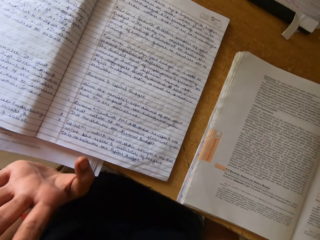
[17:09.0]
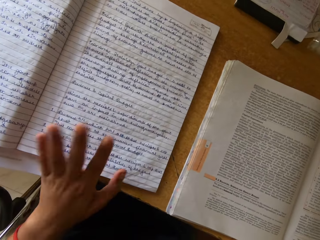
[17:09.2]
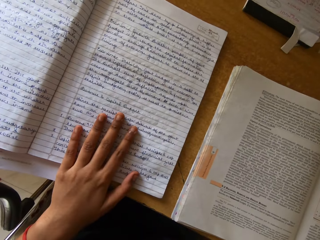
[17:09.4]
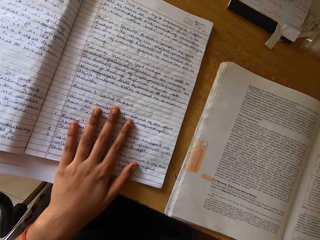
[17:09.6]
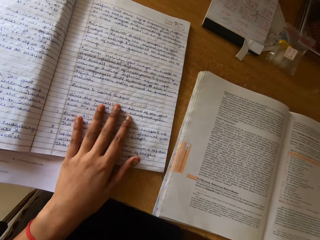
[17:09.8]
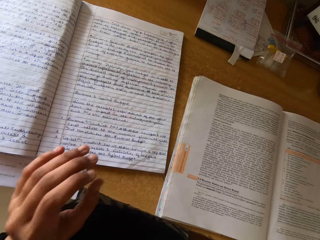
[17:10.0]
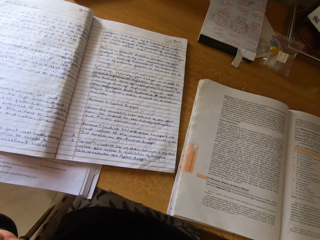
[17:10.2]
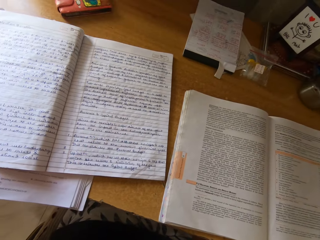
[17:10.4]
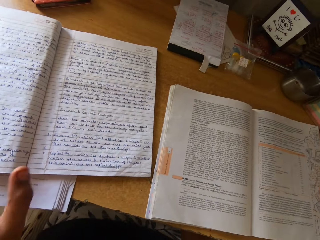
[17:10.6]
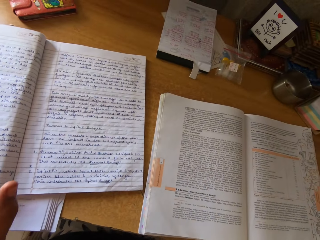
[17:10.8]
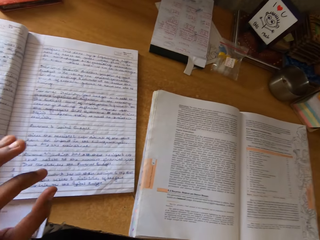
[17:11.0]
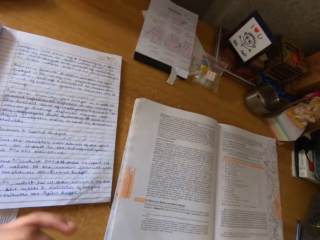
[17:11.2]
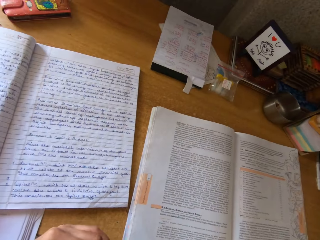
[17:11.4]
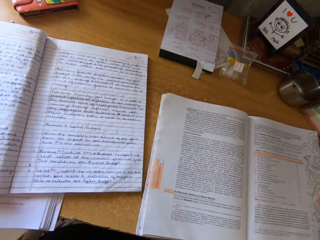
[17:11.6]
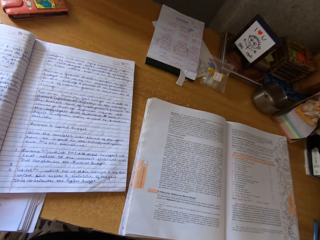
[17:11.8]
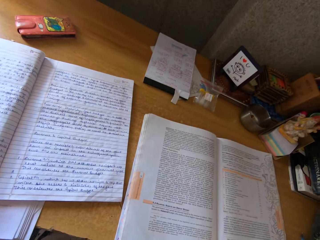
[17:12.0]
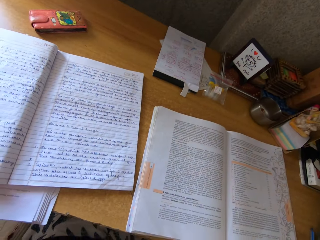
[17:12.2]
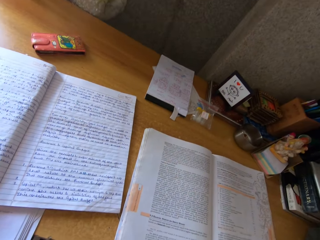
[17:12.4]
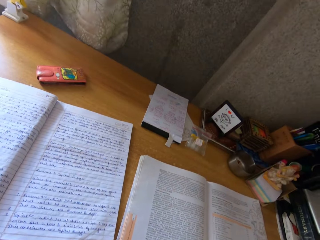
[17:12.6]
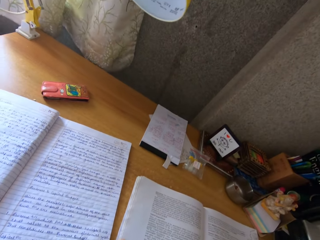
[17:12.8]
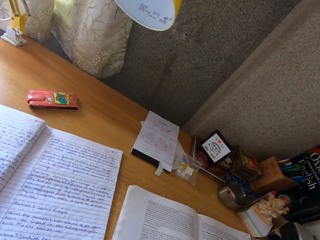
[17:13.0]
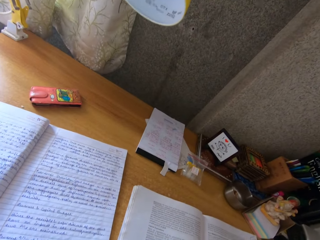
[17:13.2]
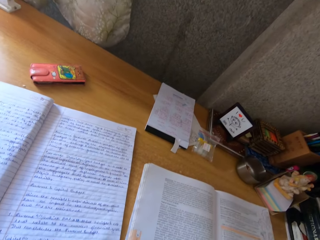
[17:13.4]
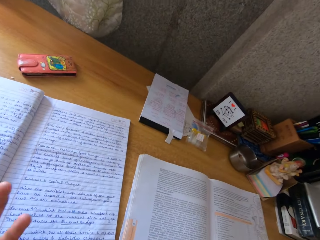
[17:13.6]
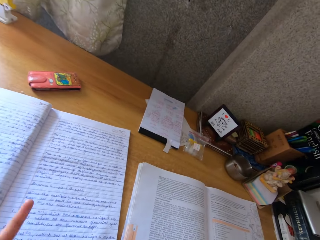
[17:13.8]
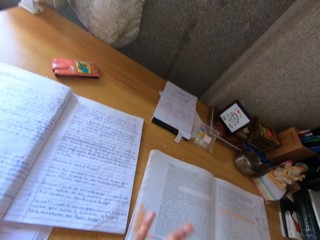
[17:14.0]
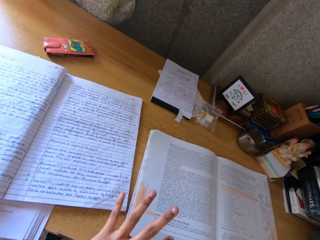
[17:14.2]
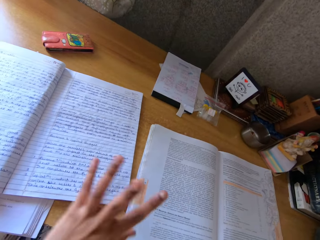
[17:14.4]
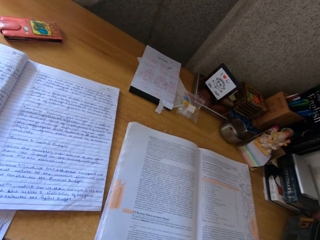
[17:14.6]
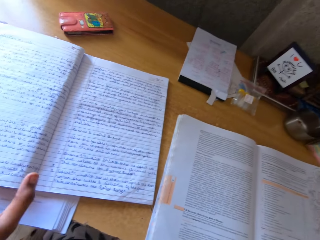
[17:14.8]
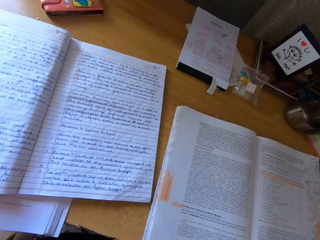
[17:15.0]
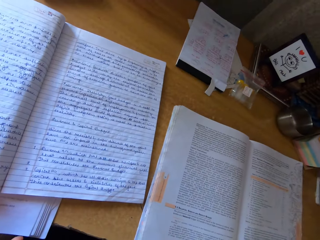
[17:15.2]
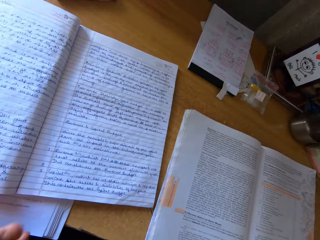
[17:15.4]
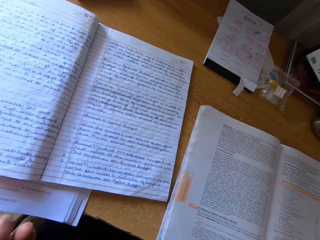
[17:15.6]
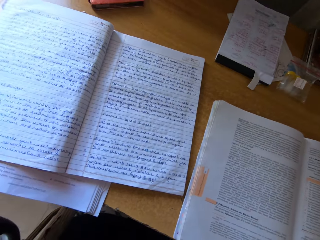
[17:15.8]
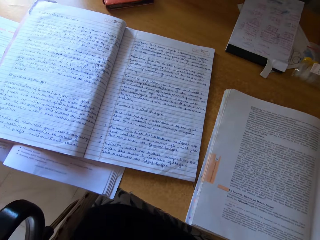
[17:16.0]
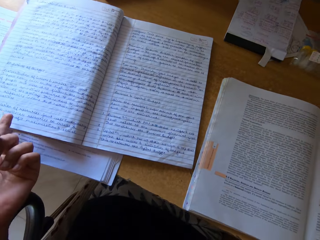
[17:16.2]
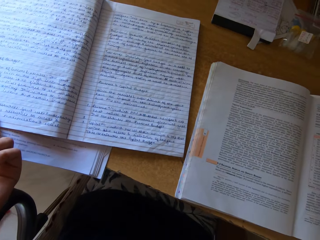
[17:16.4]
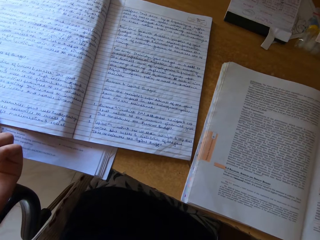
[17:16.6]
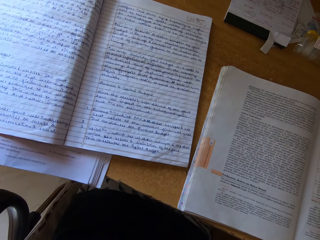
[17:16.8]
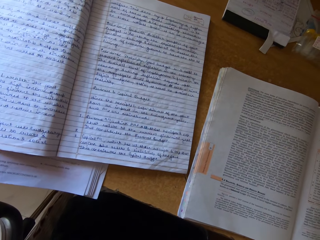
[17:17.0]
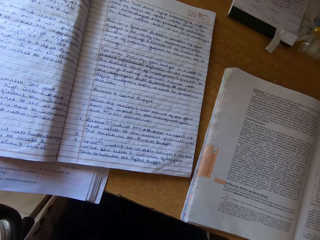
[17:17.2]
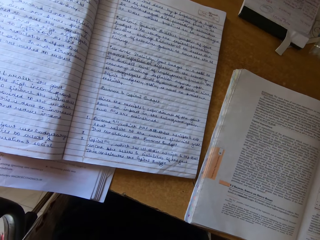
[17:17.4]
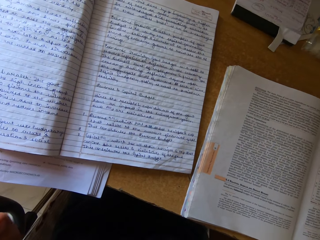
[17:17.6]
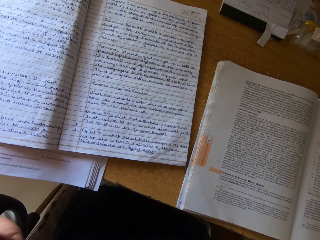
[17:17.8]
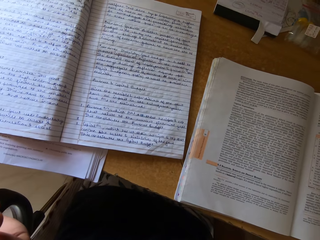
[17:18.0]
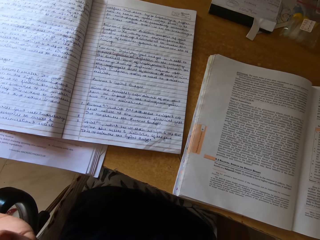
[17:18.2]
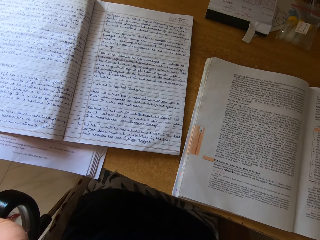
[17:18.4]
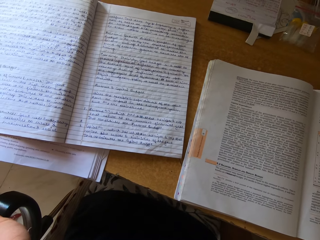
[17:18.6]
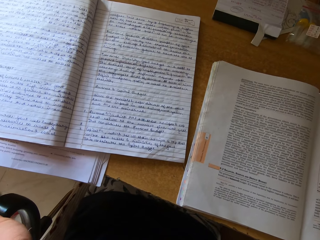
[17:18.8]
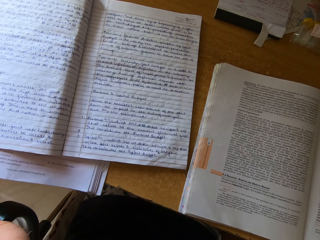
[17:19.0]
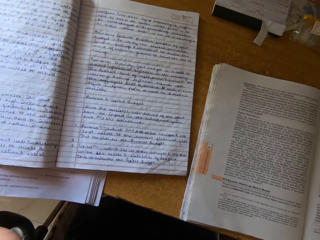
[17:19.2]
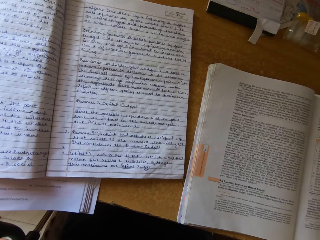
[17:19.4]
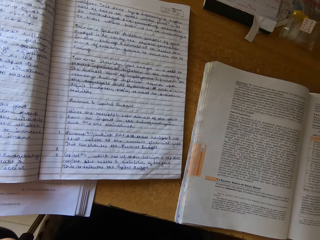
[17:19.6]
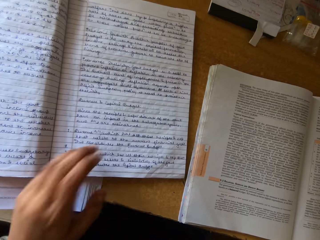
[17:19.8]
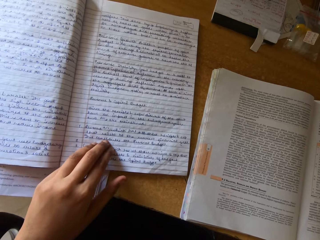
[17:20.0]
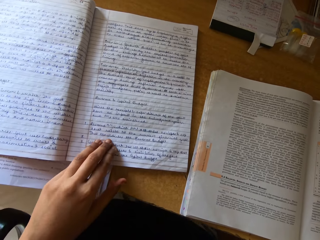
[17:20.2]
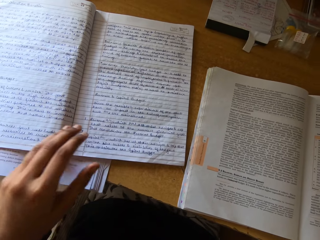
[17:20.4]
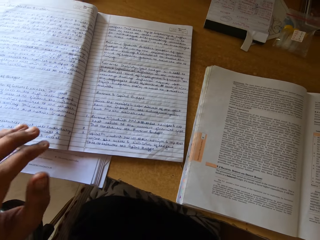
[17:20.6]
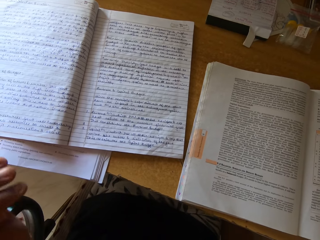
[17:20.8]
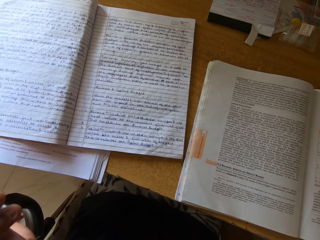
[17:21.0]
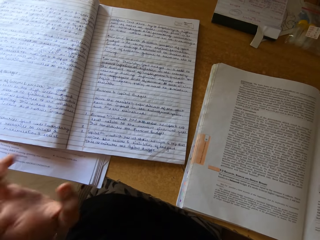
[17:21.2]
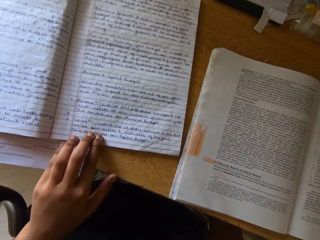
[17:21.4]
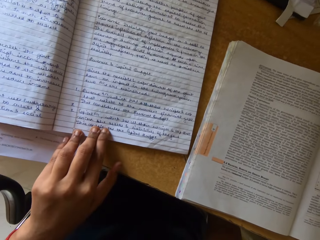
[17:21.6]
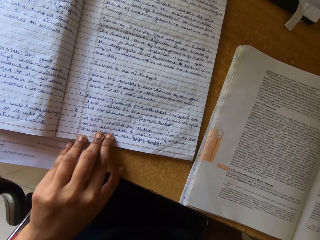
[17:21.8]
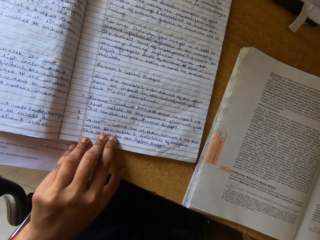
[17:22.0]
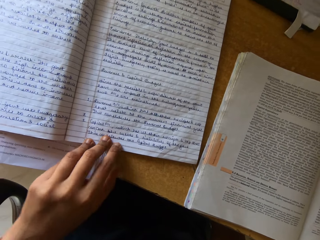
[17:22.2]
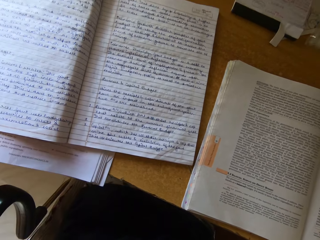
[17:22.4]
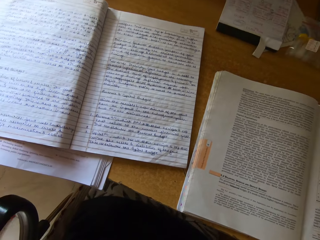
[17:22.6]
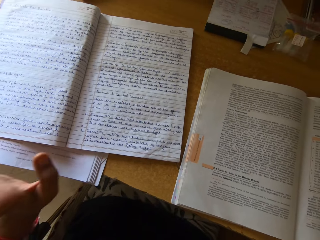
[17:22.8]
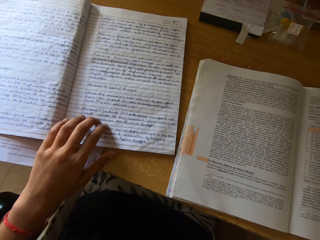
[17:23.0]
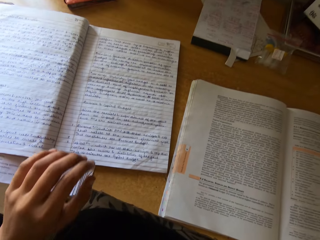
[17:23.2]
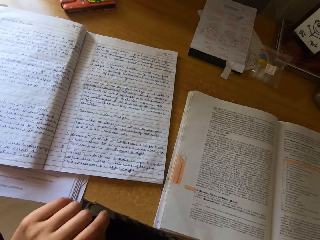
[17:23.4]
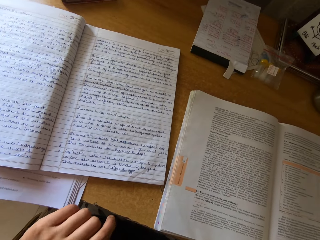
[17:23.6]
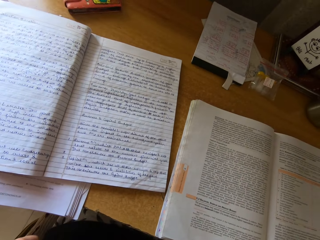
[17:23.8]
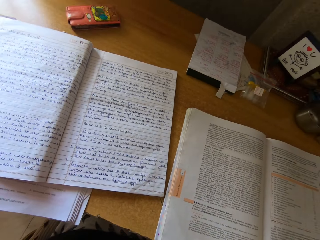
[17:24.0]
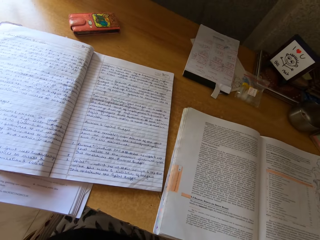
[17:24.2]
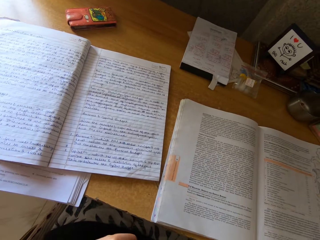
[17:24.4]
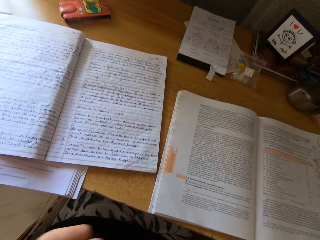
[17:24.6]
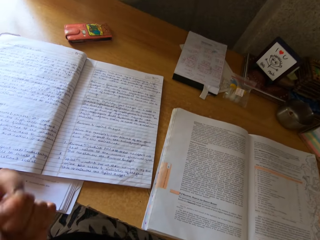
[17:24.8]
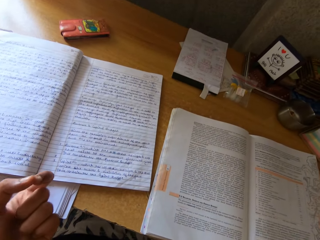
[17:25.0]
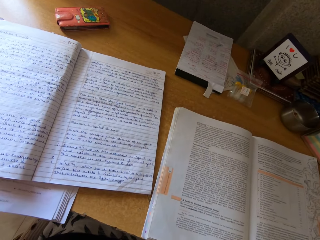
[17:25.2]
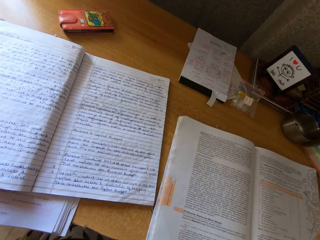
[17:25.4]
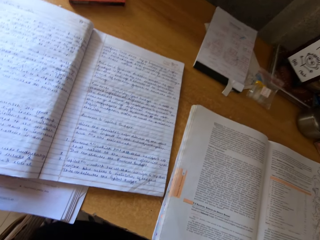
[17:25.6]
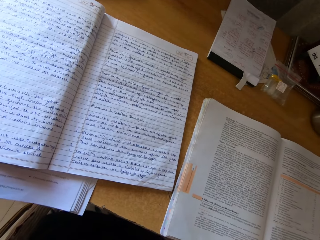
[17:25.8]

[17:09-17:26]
The camera wearer hits the table.

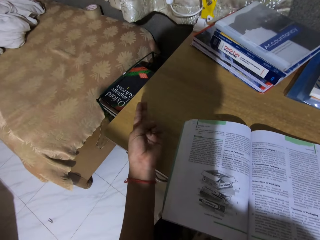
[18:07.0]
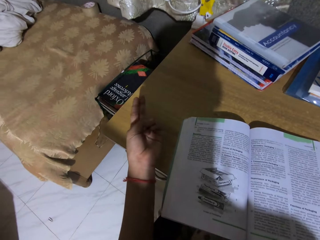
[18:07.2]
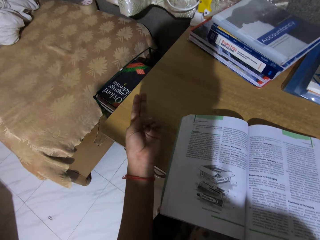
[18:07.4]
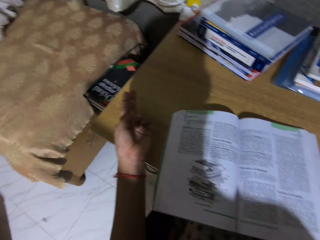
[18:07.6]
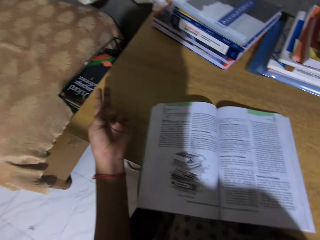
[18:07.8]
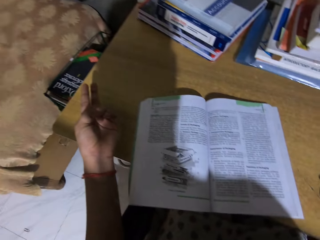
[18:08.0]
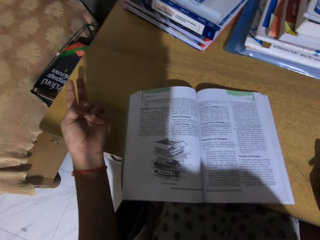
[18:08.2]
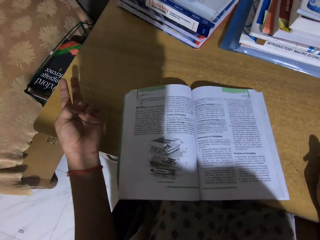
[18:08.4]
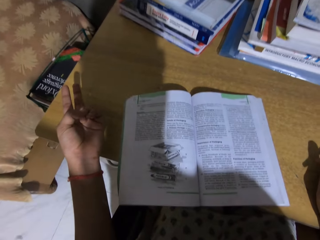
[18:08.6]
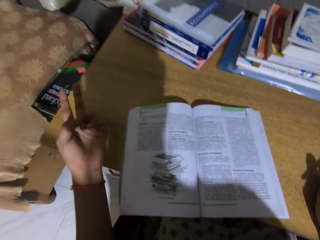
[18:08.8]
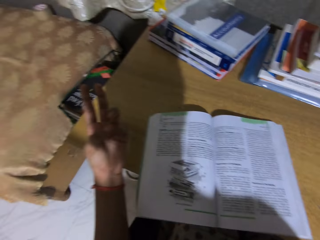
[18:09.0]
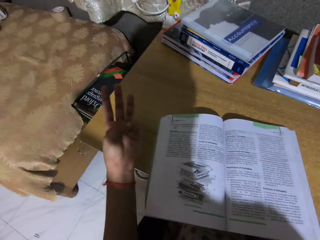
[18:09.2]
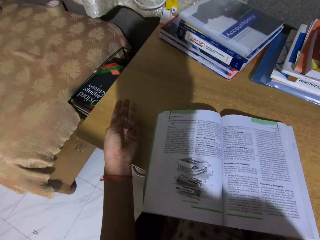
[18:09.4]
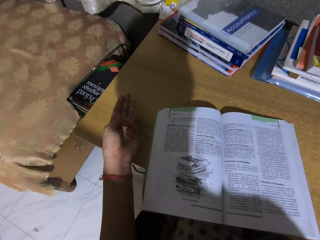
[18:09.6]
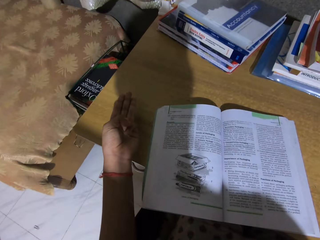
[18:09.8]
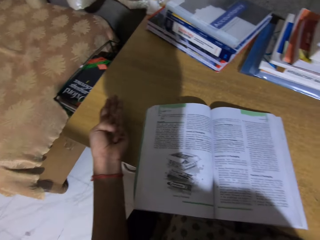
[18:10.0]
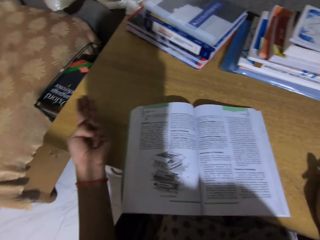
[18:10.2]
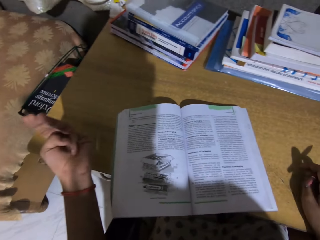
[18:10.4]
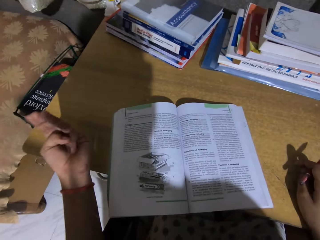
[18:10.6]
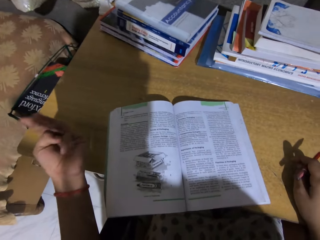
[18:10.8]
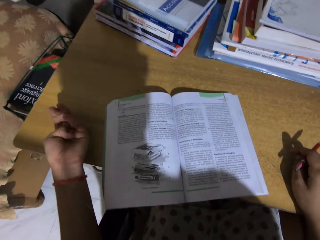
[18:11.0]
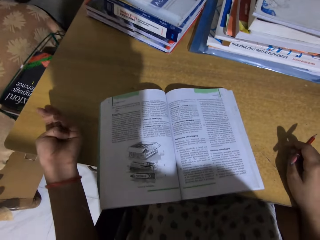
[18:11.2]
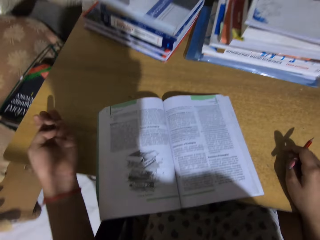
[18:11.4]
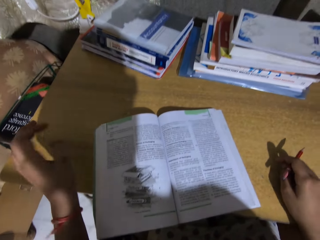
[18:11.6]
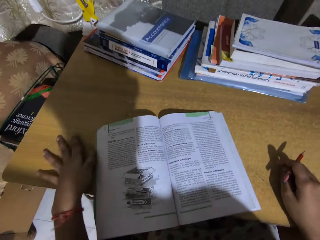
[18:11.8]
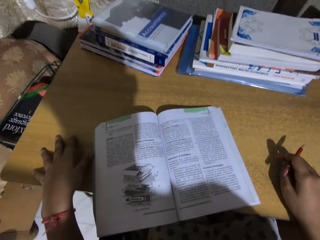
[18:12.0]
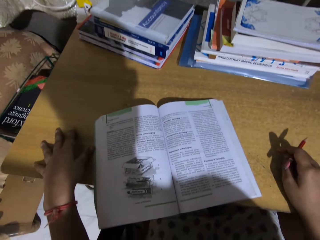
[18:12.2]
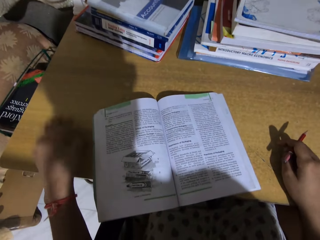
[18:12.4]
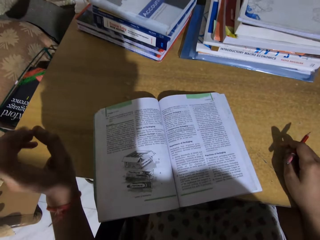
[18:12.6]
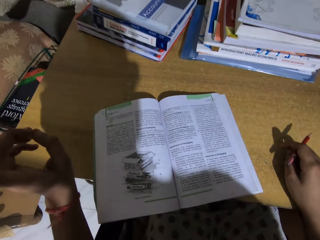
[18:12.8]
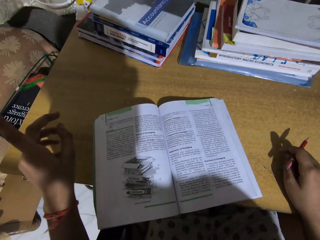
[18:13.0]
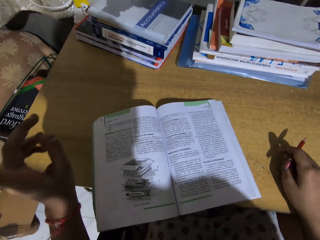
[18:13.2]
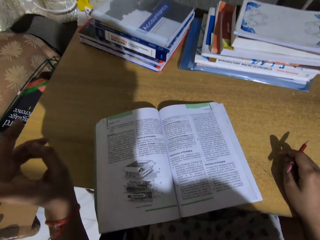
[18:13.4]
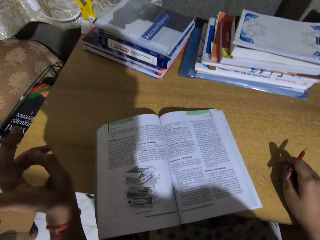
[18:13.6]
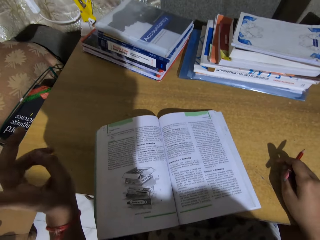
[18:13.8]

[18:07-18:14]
The camera wearer counts with her fingers.
